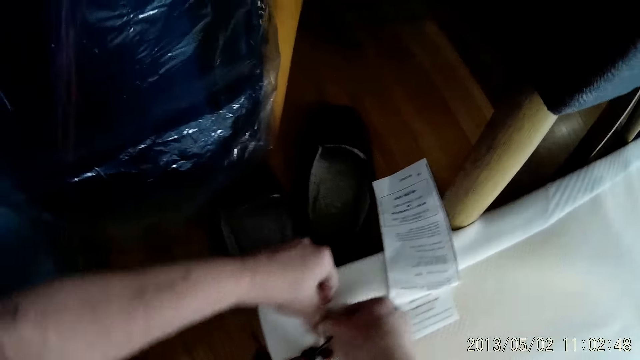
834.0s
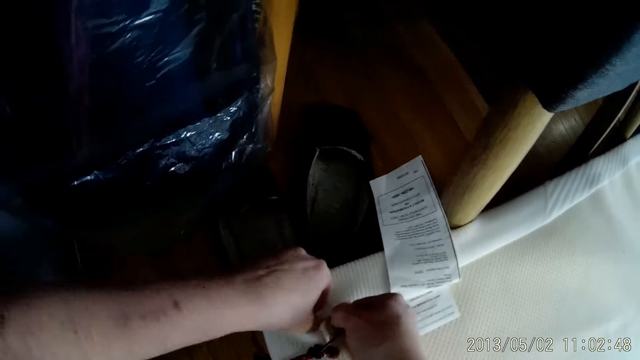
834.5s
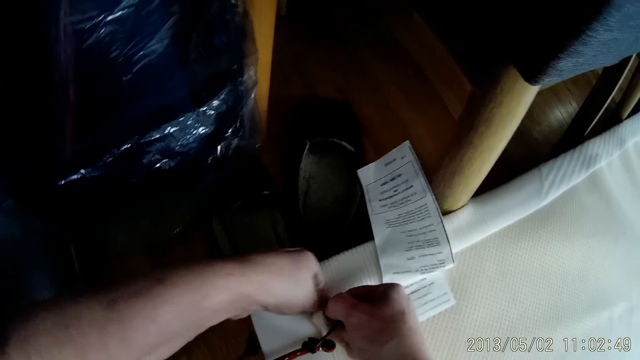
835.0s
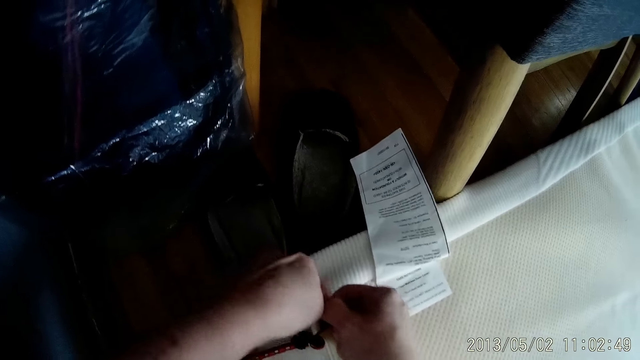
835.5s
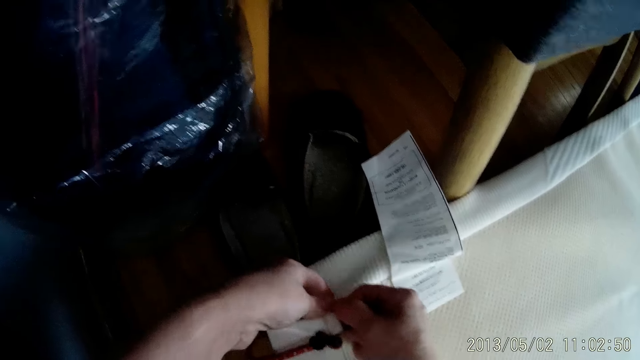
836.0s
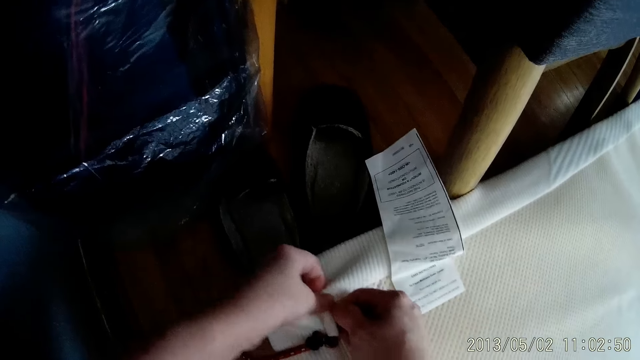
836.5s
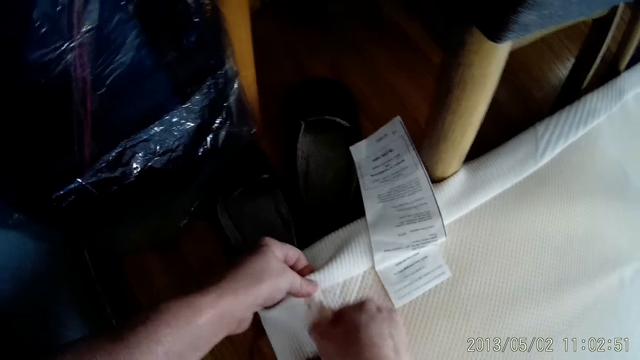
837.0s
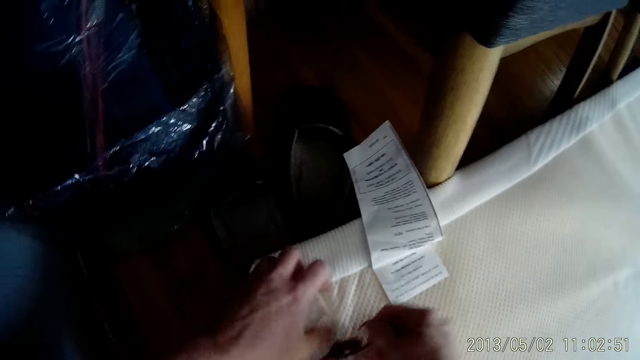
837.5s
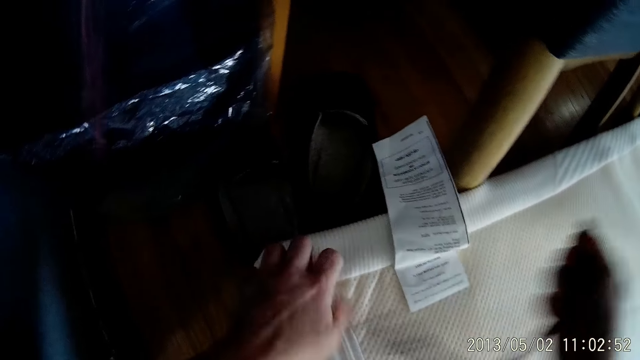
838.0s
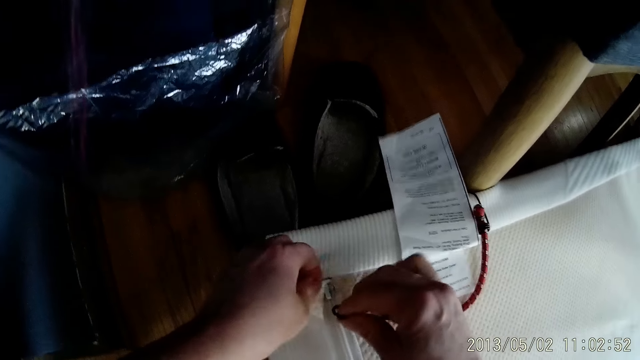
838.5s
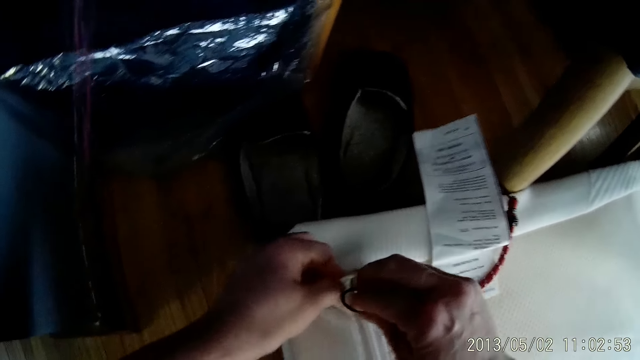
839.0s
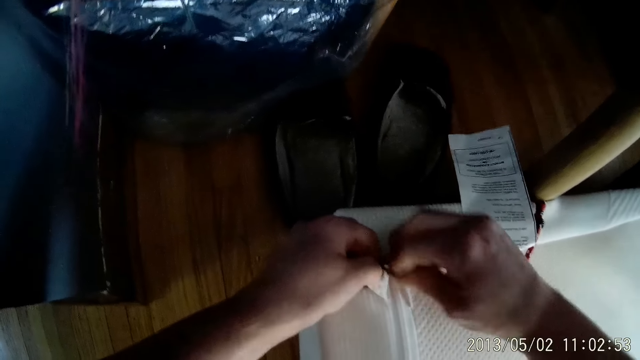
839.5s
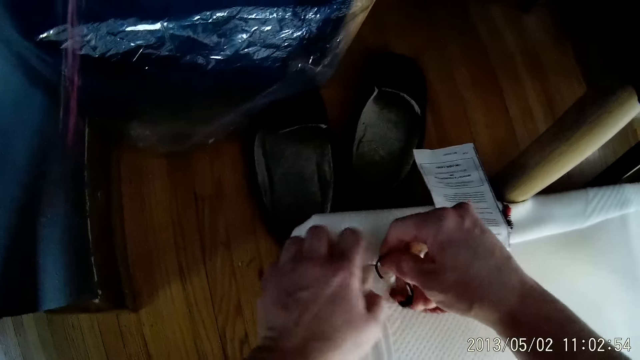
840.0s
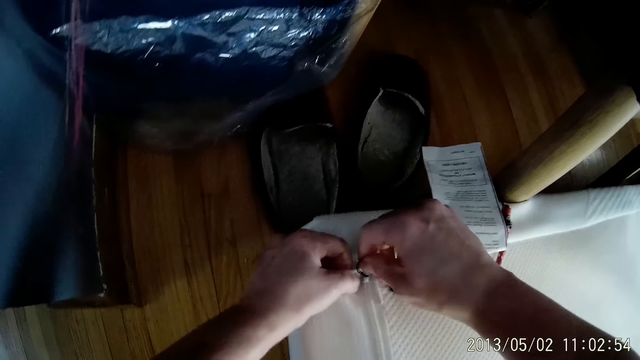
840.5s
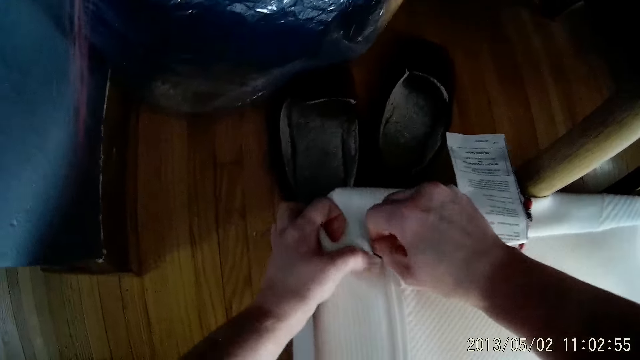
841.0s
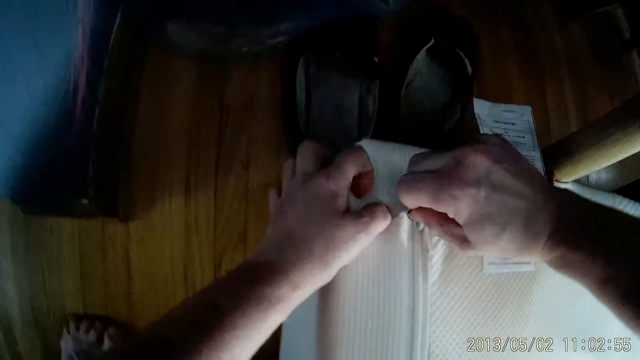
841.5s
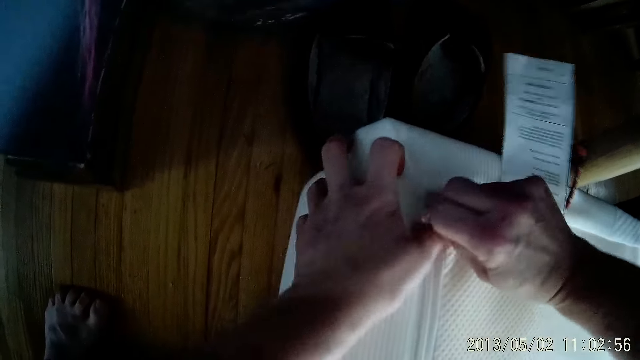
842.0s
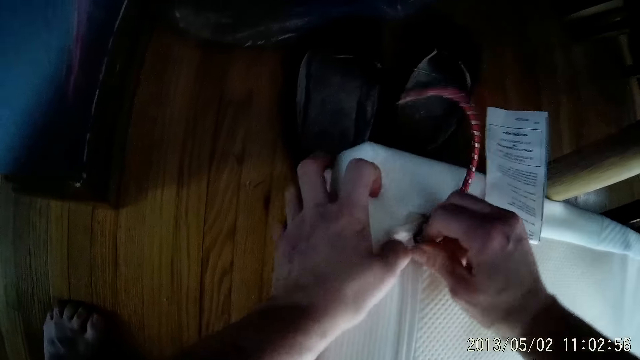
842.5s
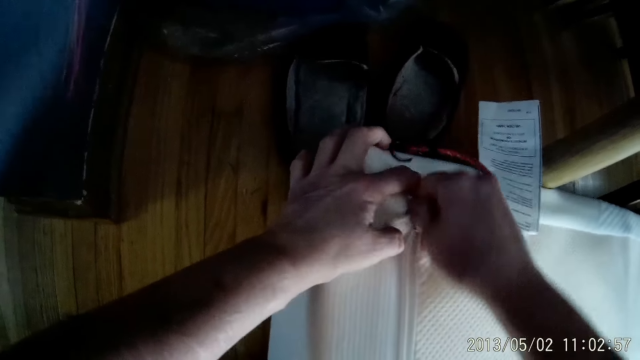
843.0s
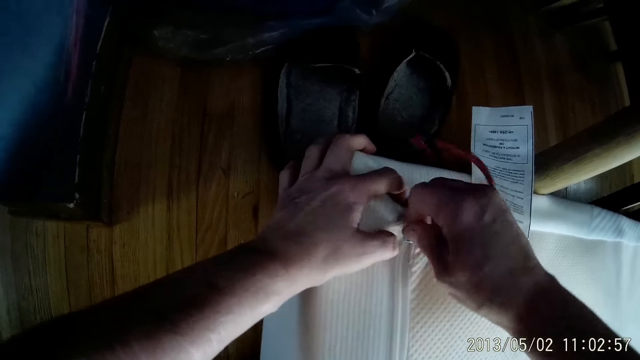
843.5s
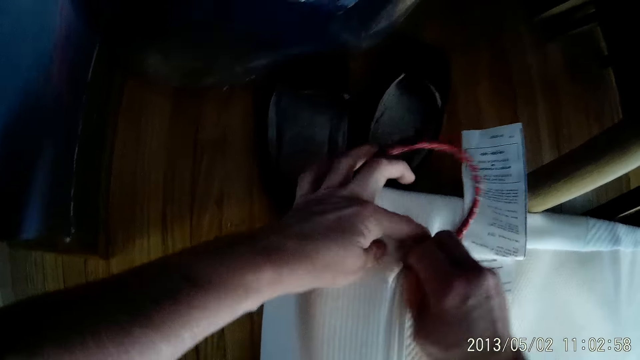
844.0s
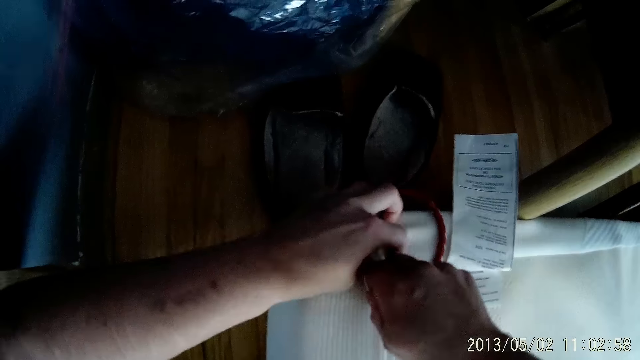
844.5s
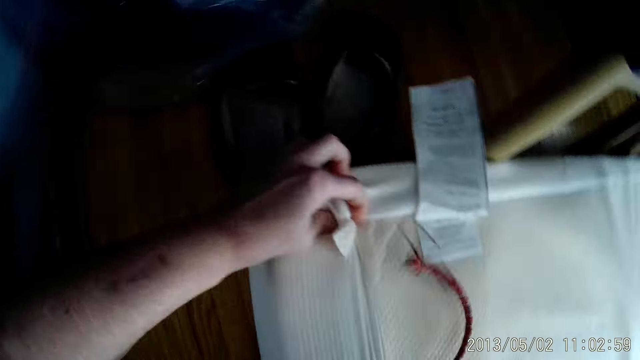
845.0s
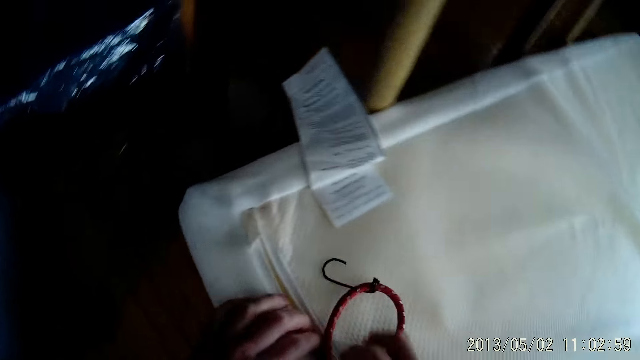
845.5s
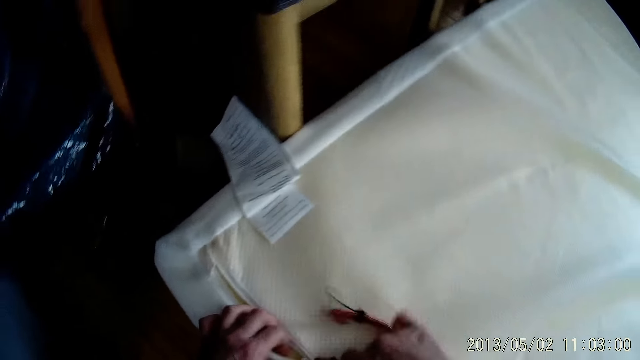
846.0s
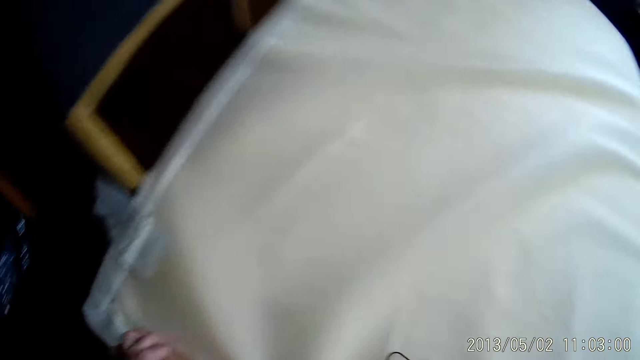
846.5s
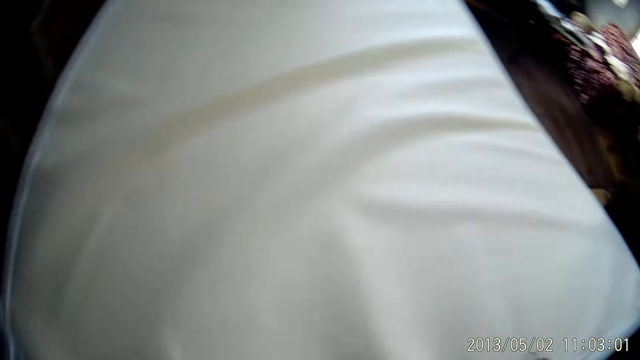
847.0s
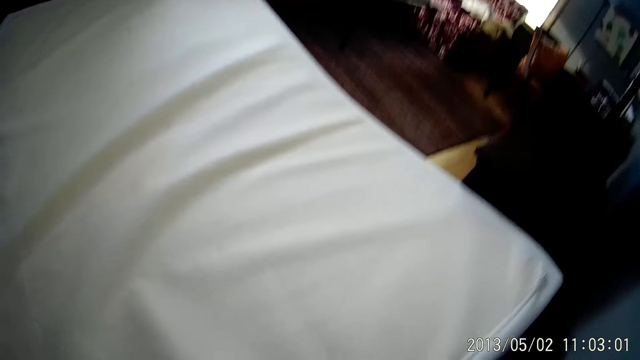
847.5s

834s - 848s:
The camera wearer holds a cover. He puts a hook in a zip. He hooks the plastic bag with his left hand. He unzips the cover of the mattress.

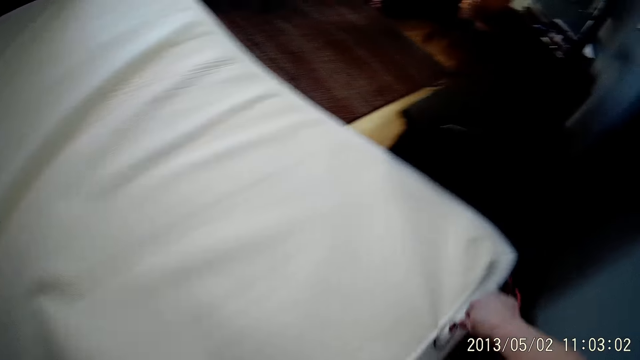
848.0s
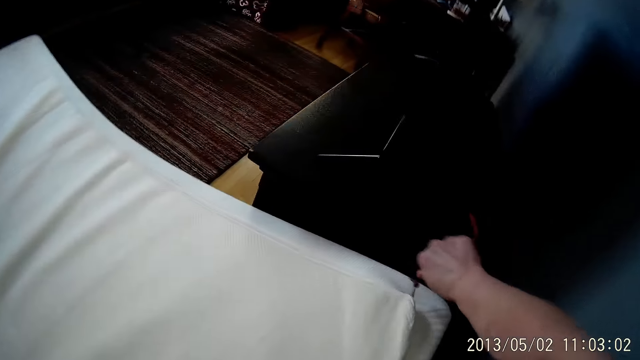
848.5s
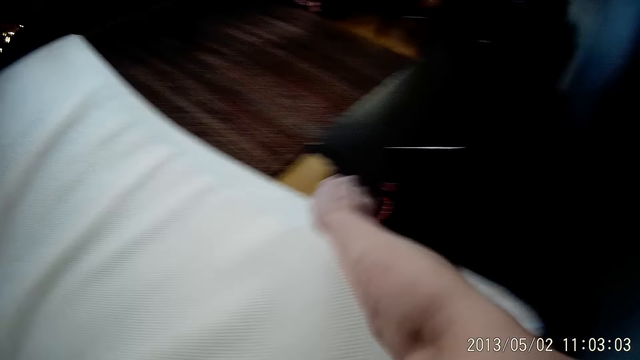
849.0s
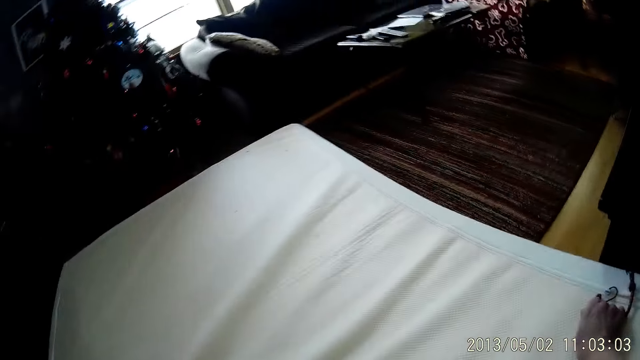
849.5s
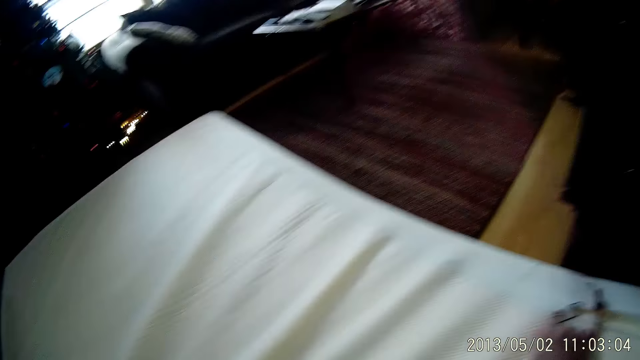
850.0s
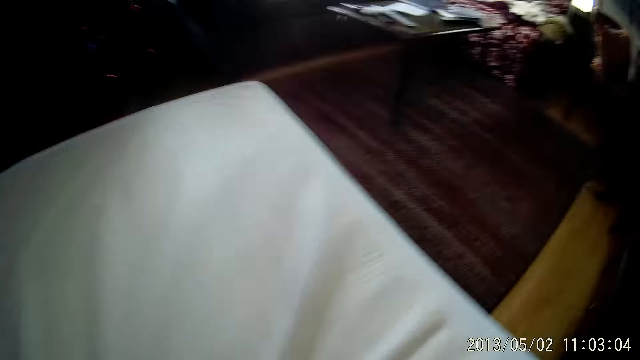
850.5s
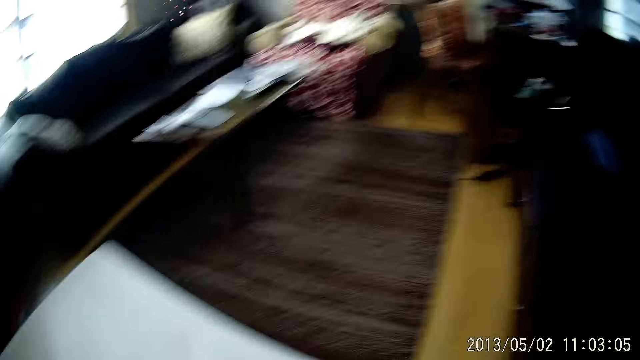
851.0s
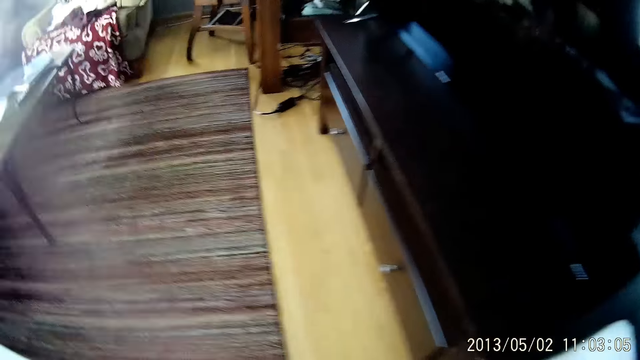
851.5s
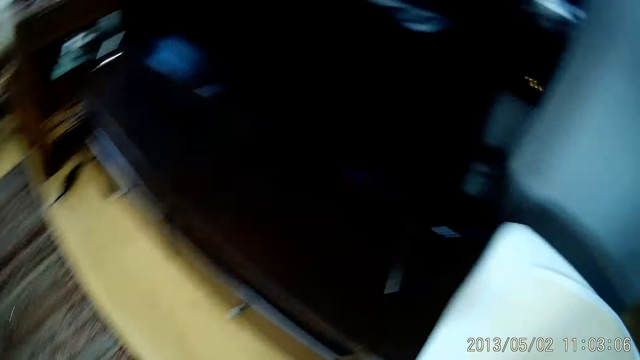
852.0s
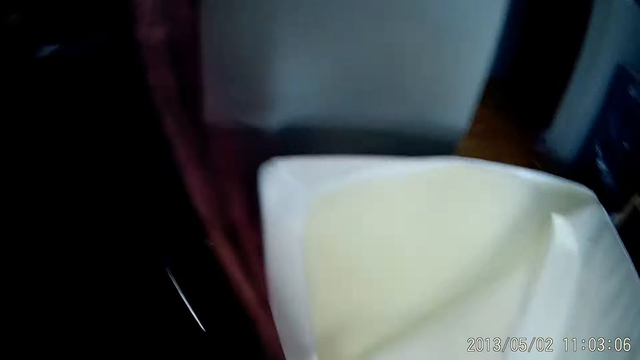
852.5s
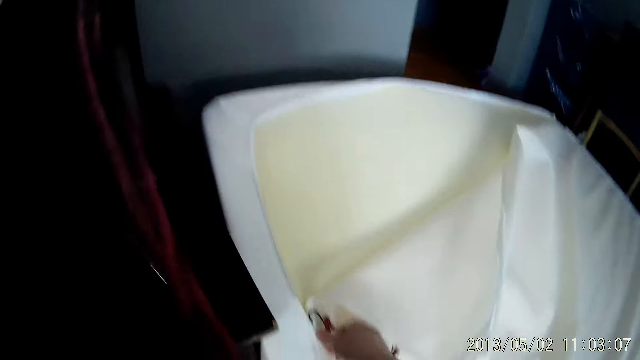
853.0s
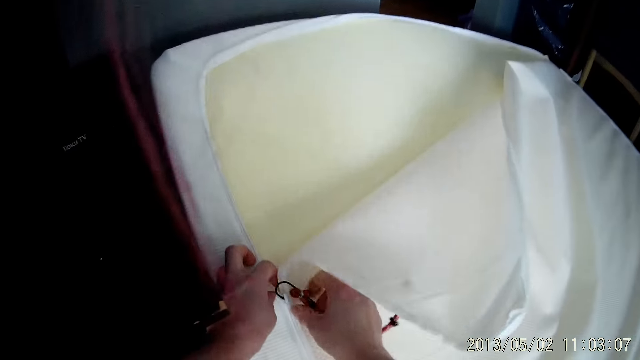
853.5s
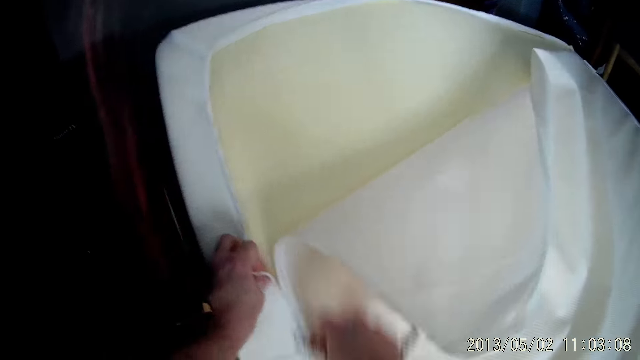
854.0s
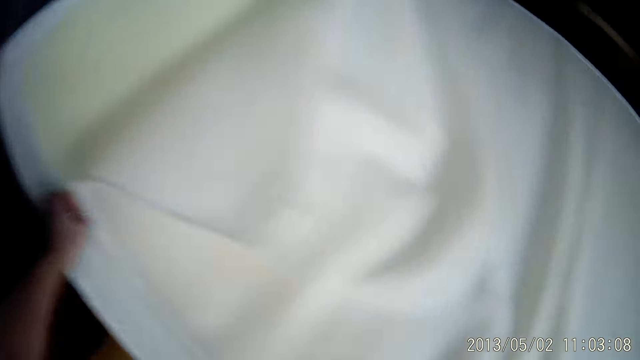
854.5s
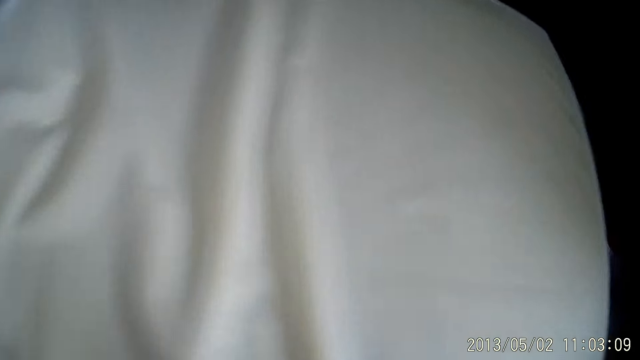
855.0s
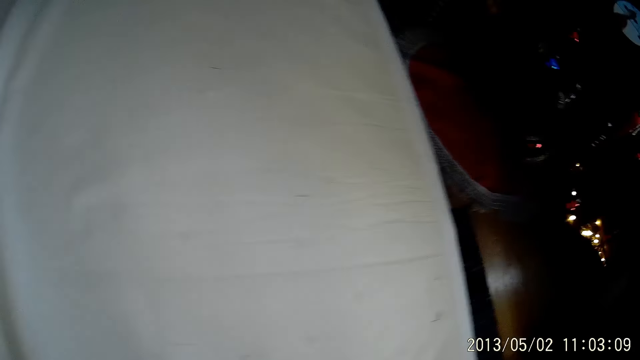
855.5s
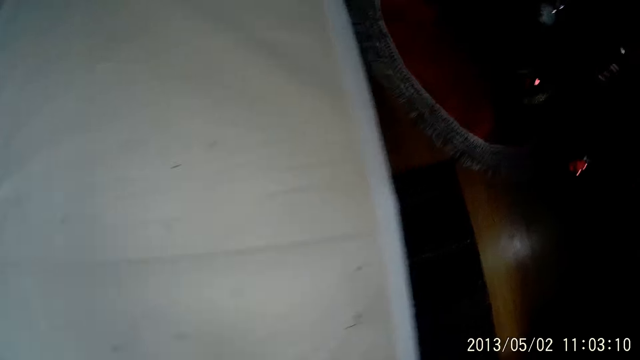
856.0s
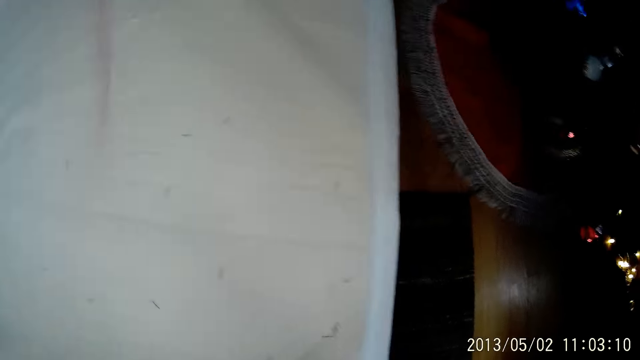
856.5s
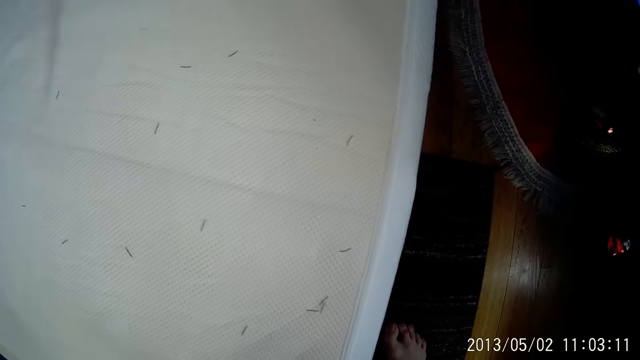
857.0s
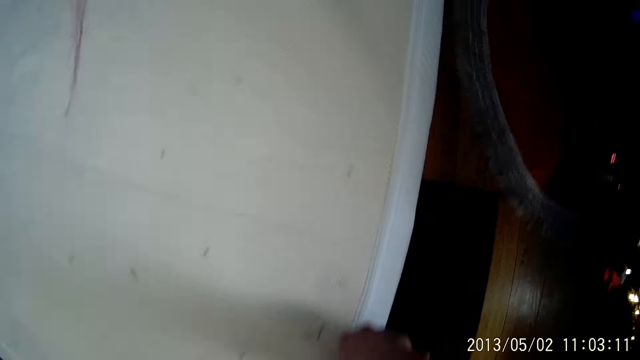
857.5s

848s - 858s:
The camera wearer turns around. They unzip the mattress cover.
